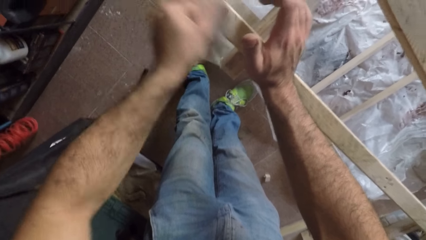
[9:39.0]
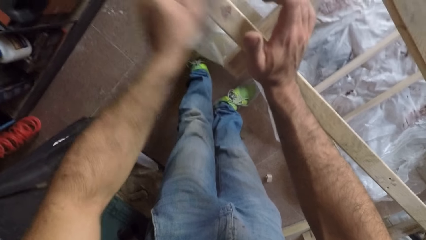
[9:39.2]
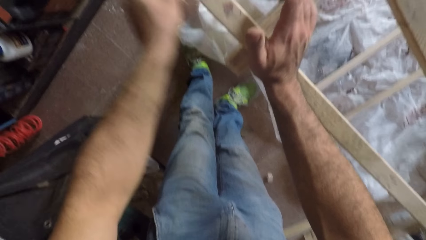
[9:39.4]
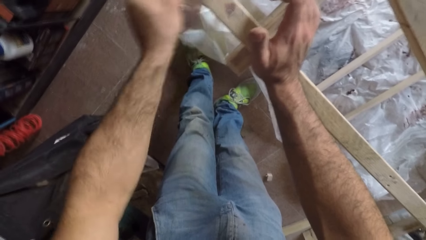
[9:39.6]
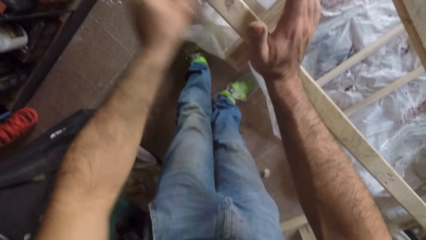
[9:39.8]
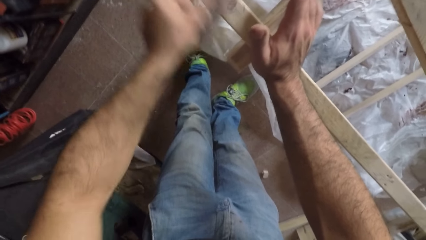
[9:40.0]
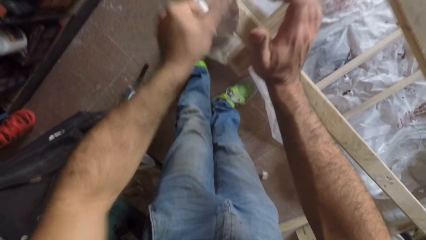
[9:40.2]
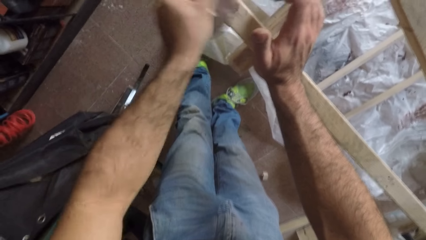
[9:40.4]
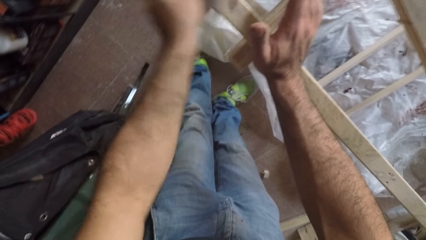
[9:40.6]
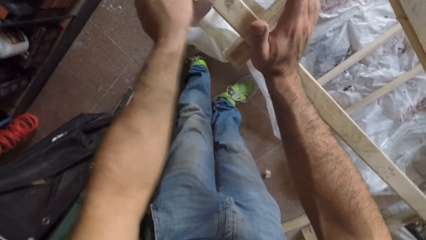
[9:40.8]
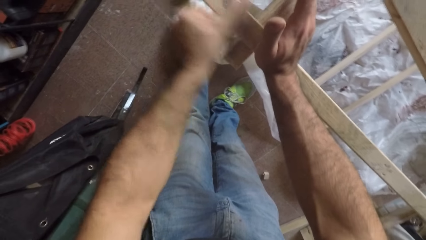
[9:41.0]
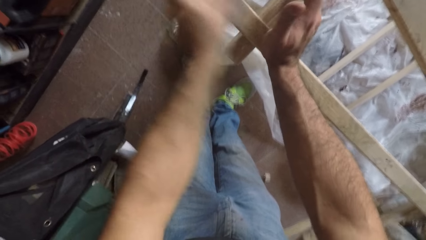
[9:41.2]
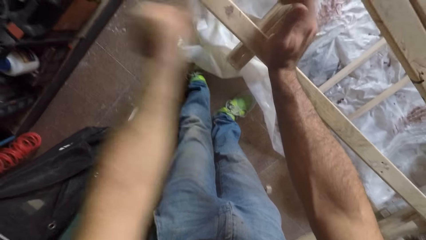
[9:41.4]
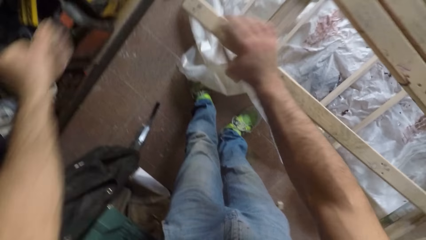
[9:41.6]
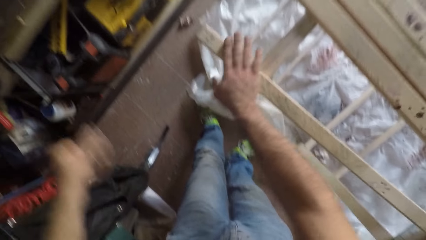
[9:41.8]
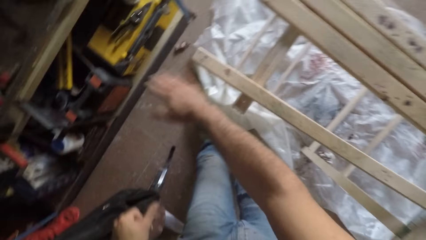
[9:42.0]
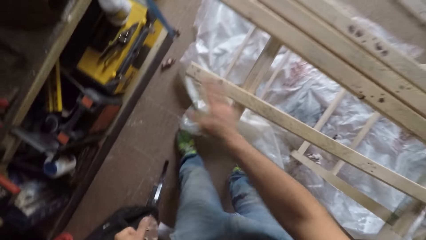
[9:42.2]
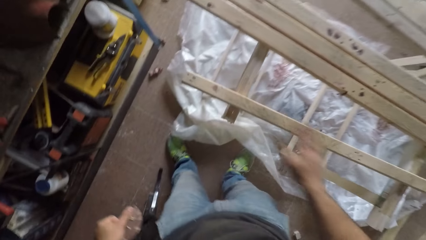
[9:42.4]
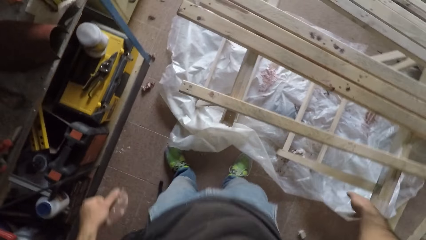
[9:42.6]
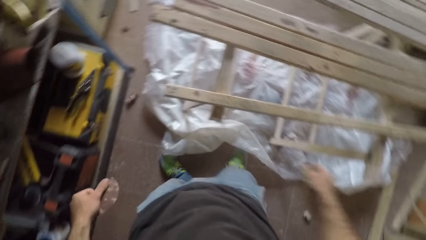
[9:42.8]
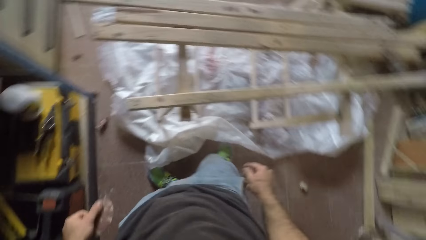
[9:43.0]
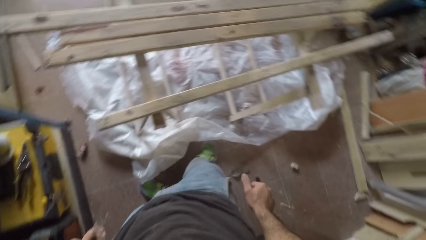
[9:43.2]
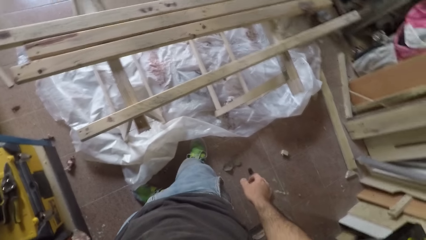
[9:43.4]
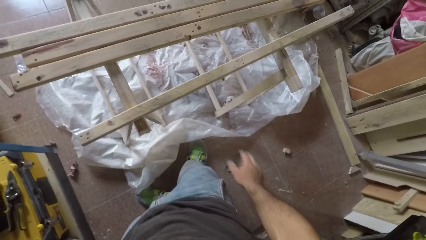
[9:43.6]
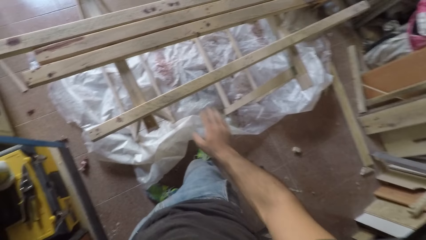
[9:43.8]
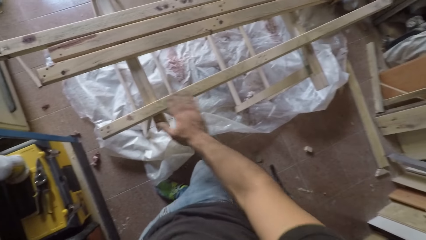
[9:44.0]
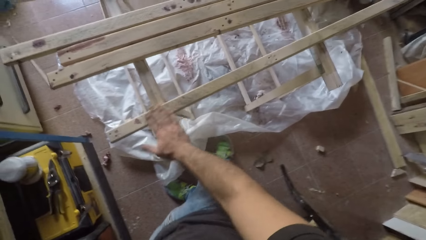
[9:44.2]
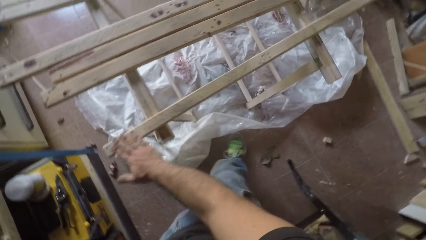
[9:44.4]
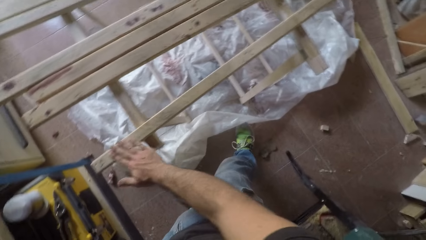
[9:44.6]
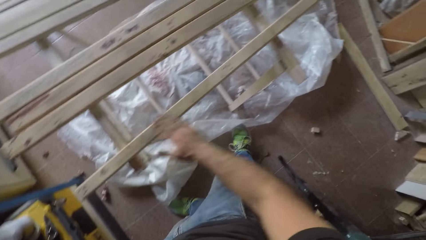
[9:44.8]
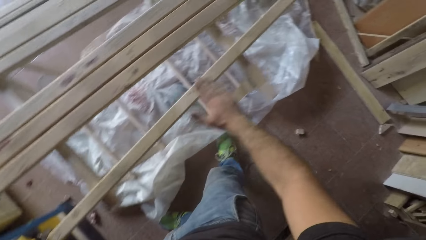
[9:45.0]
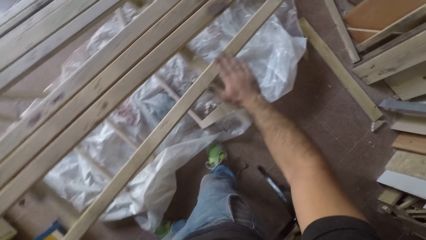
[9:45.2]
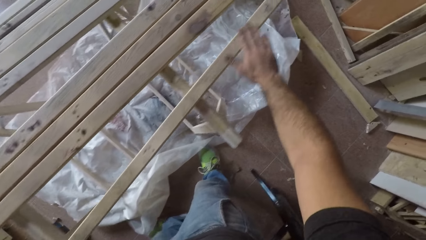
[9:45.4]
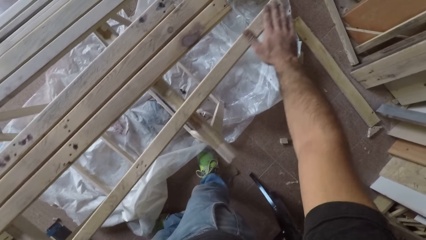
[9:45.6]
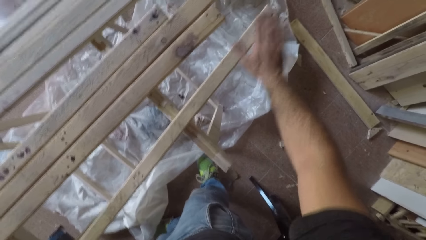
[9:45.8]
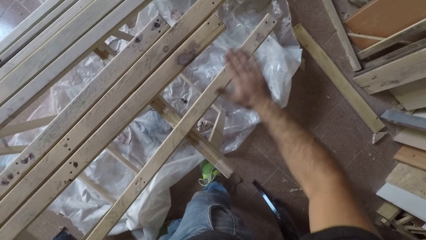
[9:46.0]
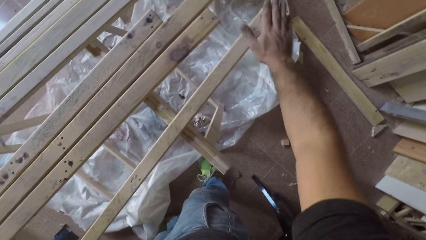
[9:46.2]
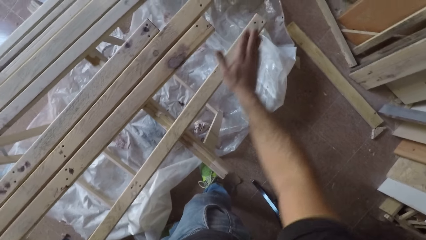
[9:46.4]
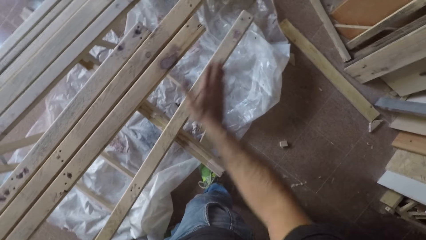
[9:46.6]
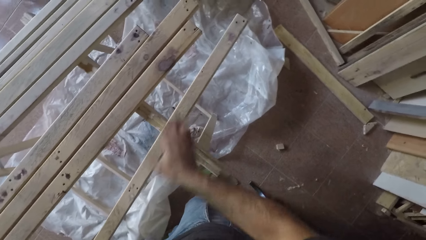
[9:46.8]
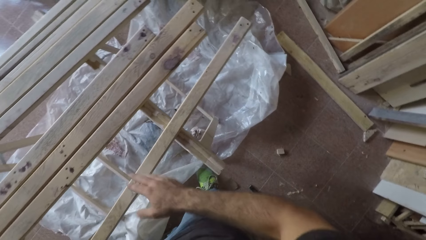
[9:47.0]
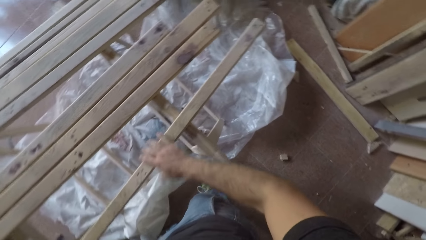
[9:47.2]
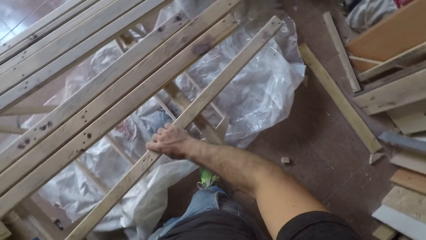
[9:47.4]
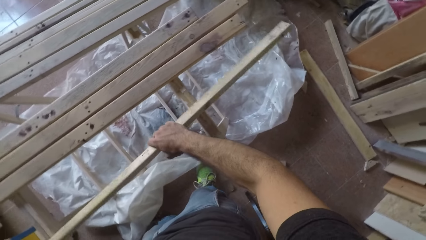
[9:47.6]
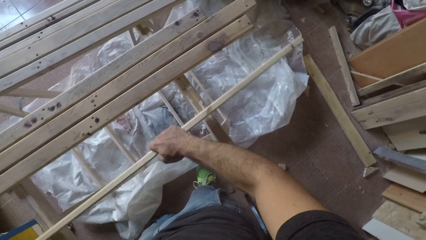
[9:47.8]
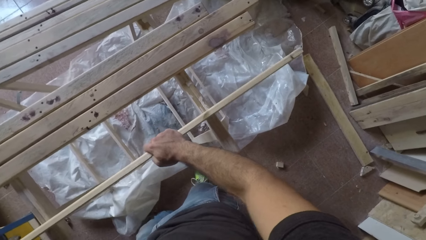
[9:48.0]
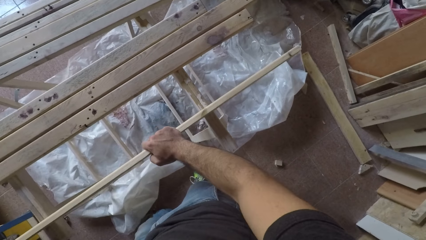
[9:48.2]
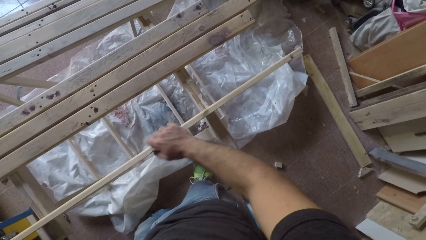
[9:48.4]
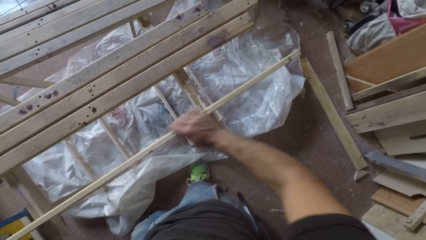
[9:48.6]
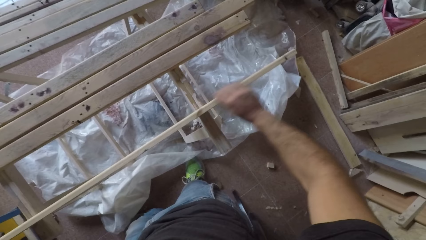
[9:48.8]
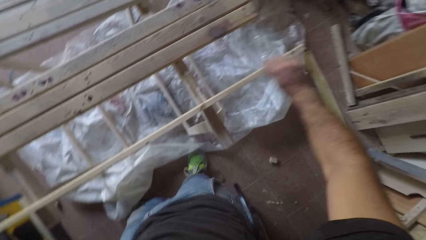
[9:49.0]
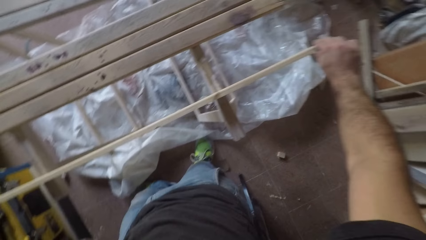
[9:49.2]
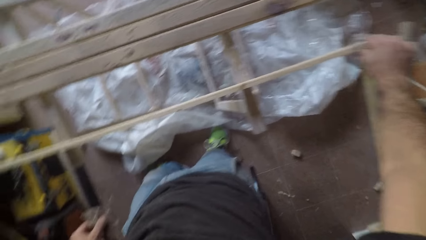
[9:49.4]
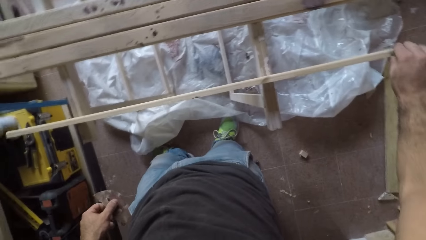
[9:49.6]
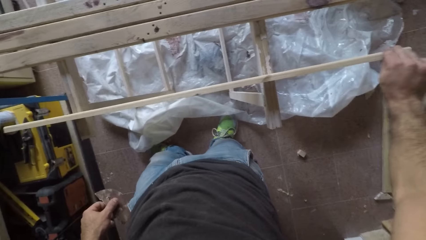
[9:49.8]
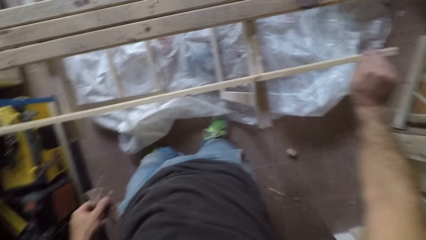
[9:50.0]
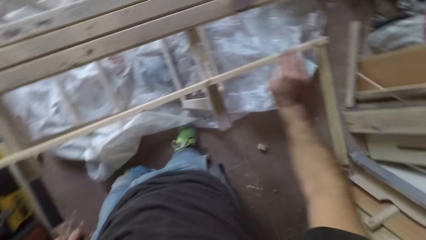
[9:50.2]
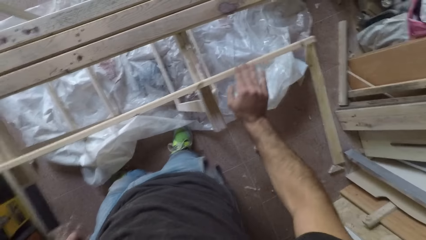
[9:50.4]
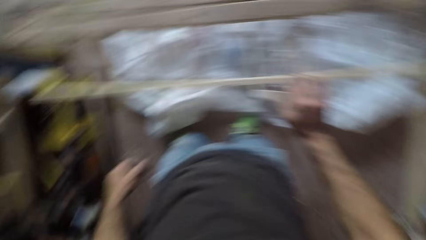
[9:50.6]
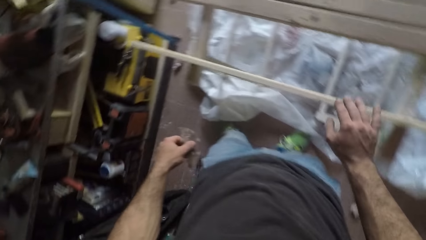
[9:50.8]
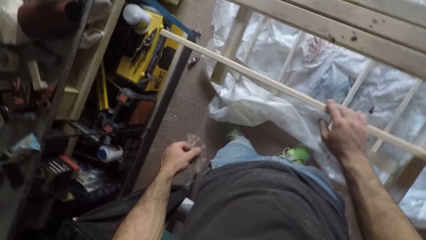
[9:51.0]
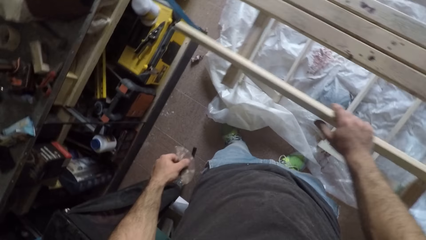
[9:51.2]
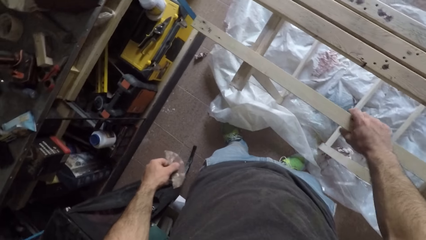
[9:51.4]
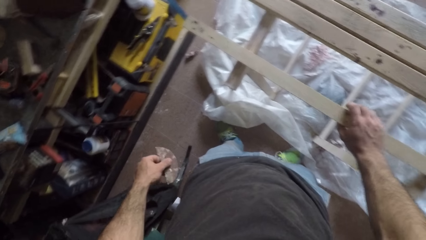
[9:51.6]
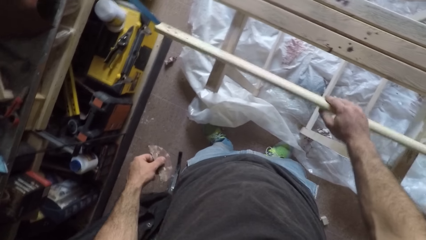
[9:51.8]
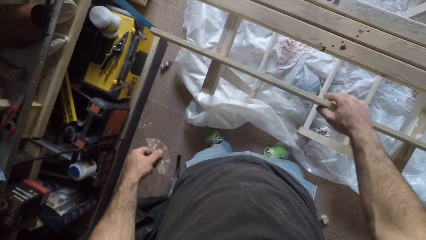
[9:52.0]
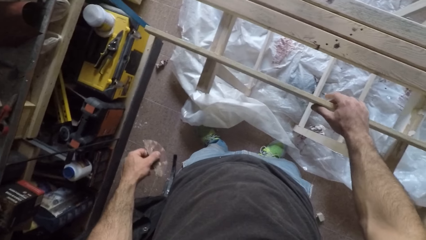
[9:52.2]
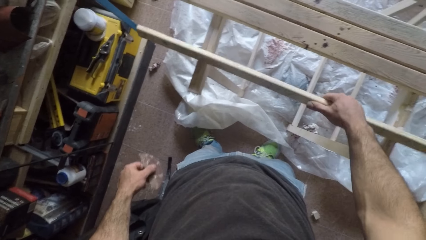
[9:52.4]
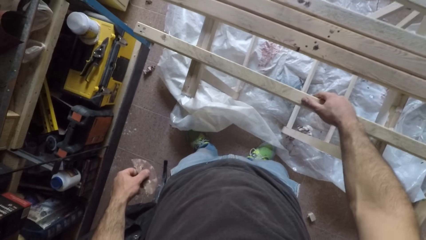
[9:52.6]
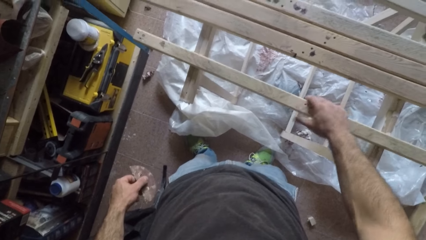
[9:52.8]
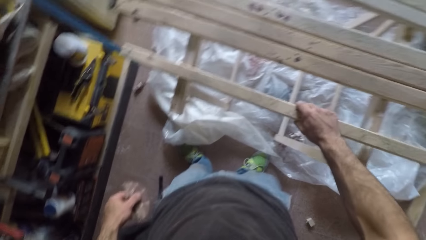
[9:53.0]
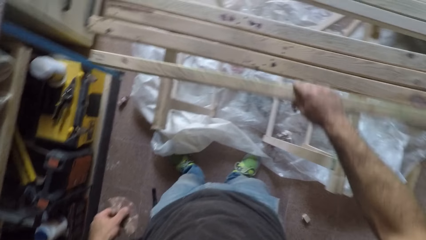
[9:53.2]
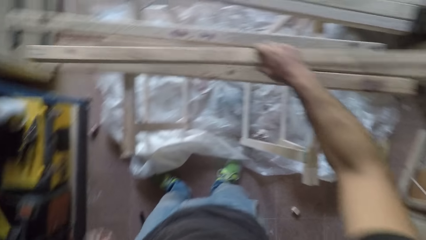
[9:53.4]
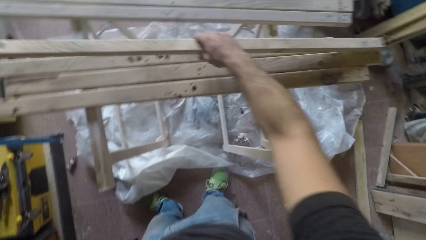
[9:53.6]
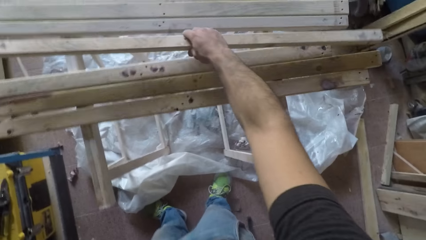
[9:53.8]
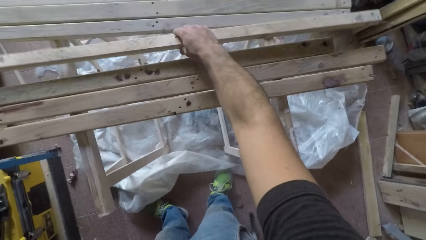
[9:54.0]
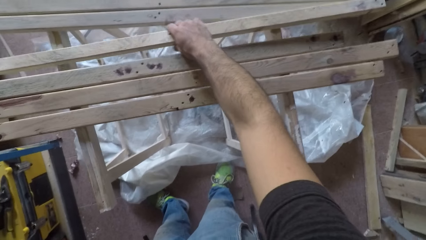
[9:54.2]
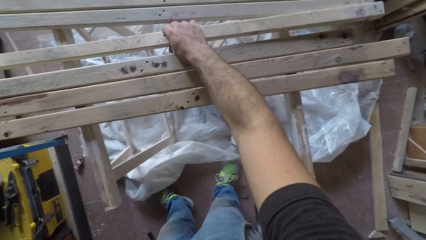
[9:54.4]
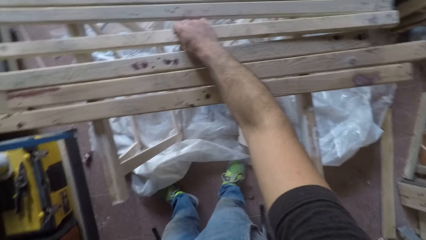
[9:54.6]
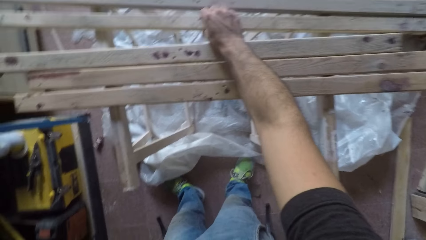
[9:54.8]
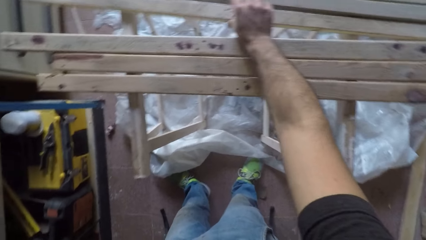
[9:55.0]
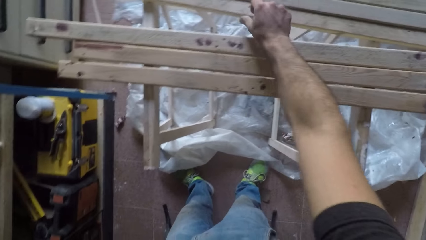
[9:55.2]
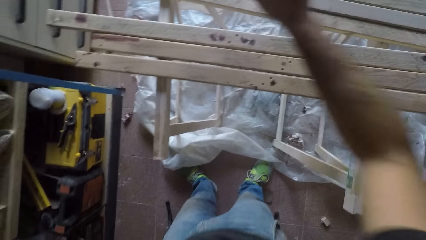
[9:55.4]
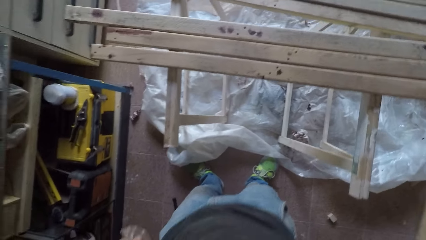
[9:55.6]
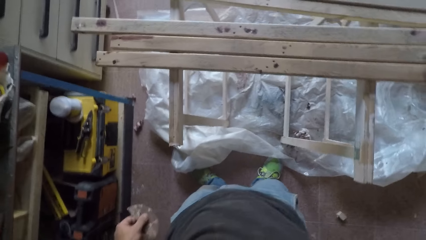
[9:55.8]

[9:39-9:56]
The camera wearer removes the sandpaper from the surface of the wood. He wipes the surface of the wood with his right hand. He looks around and touches the piece of wood. He rubs his right hand over the surface of the wood. He turns the wood with his right hand. He removes his right hand from the surface of the wood. He touches the piece of wood. He rubs the right hand over the surface of the wood. He turns the wood with his right hand. He lifts the wood with his right hand. He drops the plank of wood on his right hand. He puts the piece of wood away.
